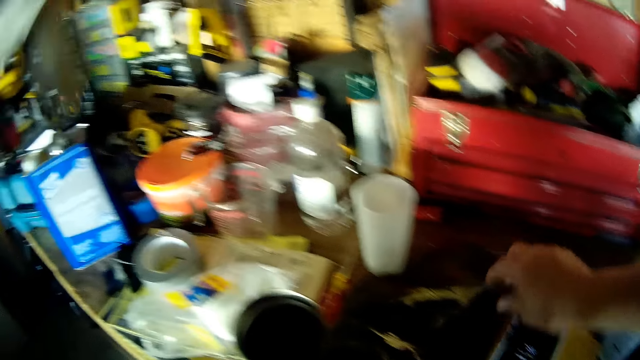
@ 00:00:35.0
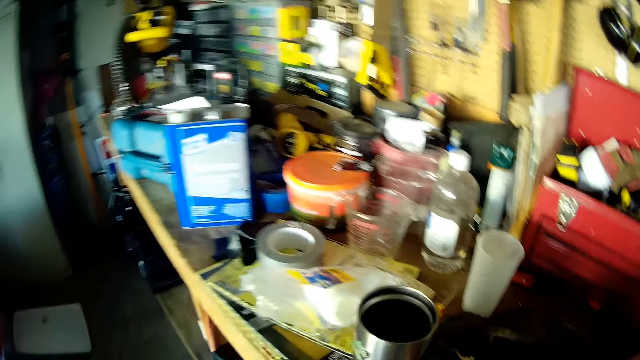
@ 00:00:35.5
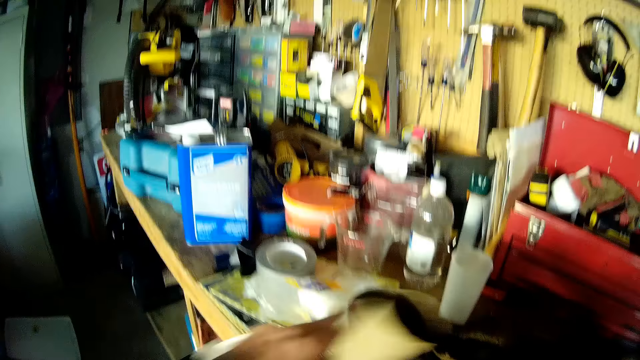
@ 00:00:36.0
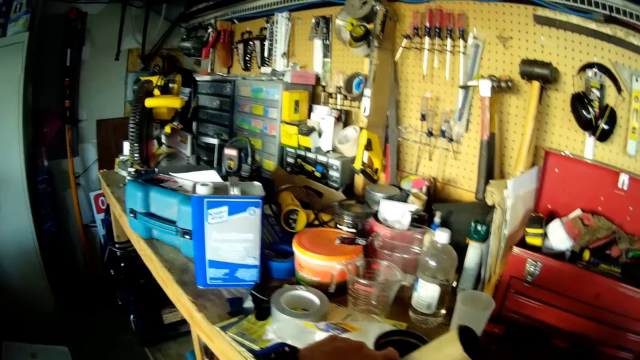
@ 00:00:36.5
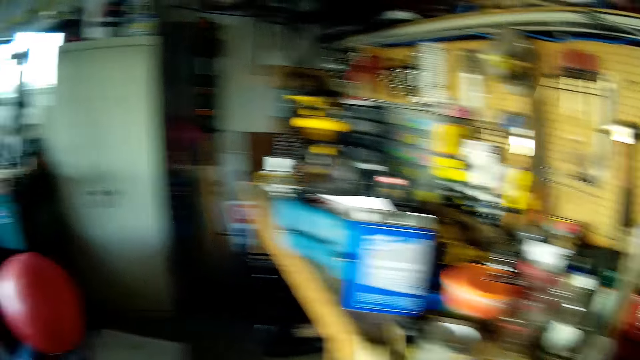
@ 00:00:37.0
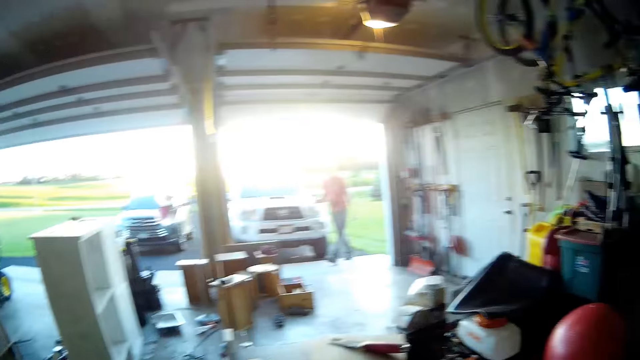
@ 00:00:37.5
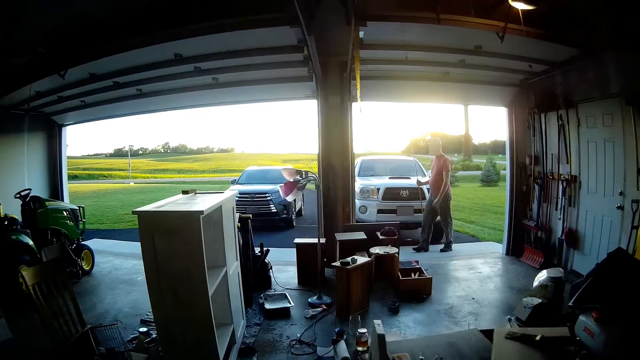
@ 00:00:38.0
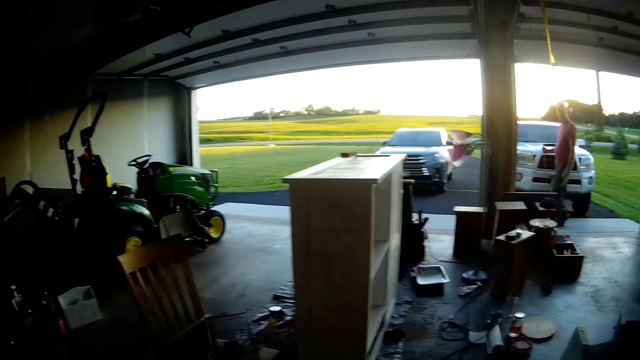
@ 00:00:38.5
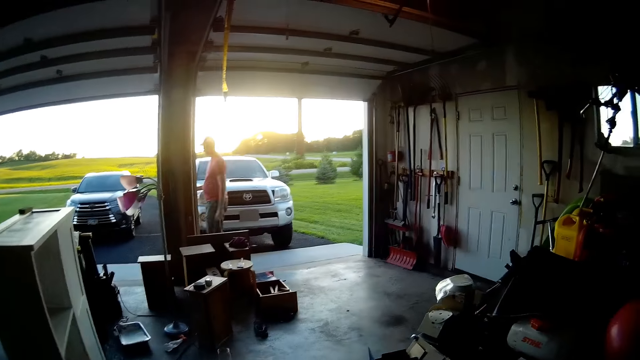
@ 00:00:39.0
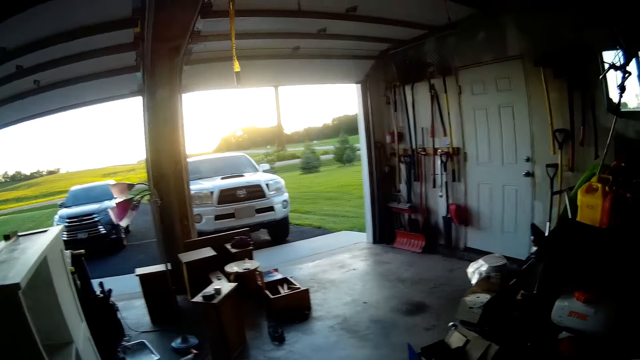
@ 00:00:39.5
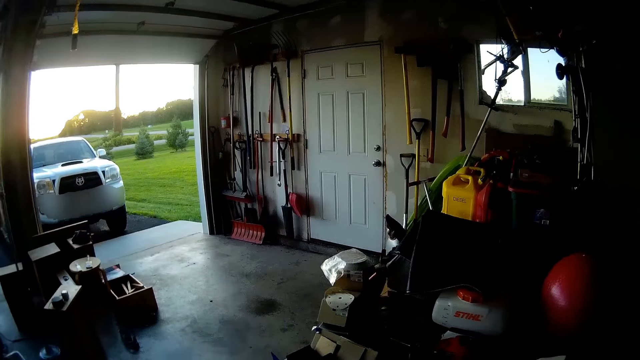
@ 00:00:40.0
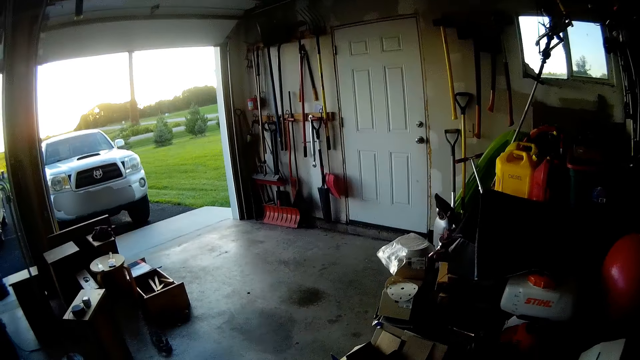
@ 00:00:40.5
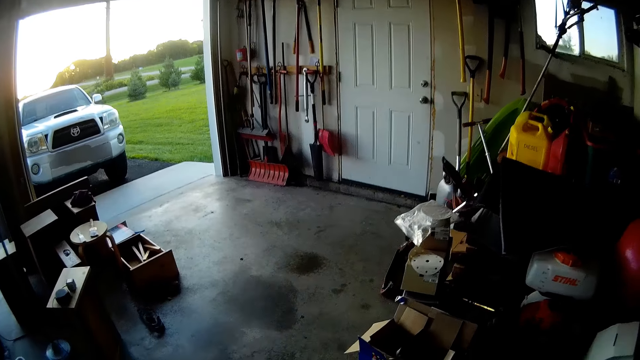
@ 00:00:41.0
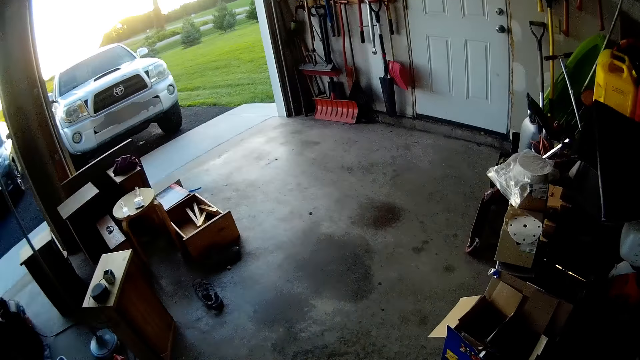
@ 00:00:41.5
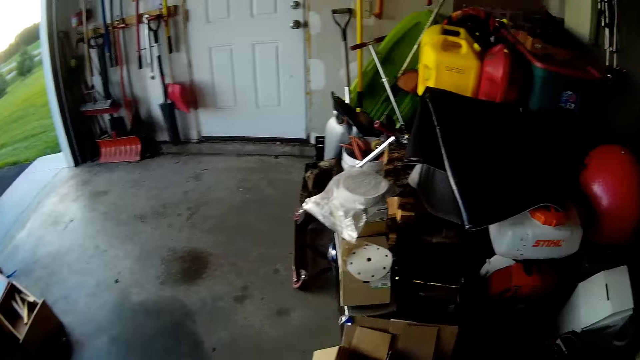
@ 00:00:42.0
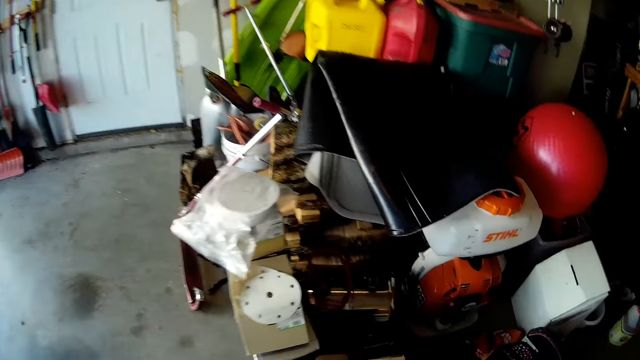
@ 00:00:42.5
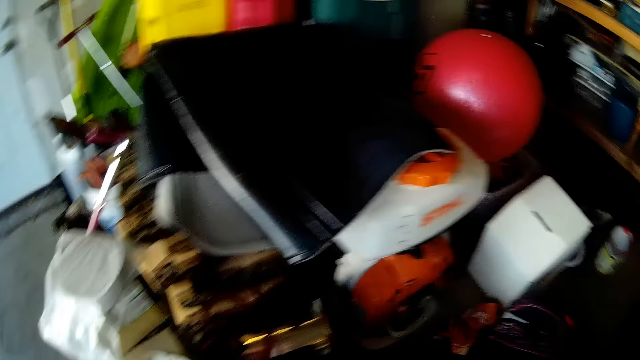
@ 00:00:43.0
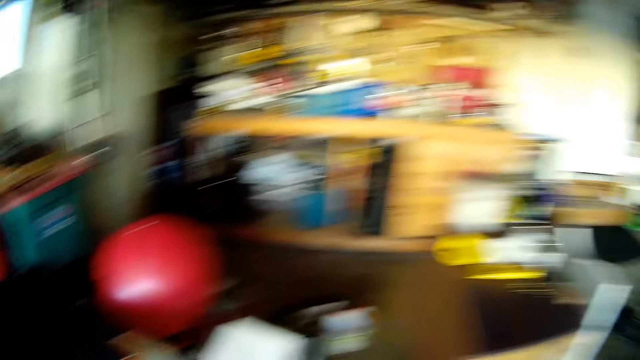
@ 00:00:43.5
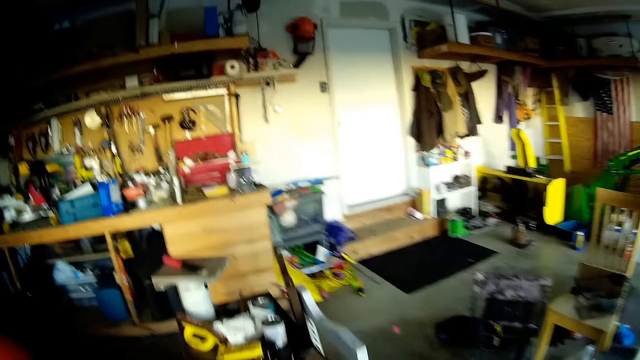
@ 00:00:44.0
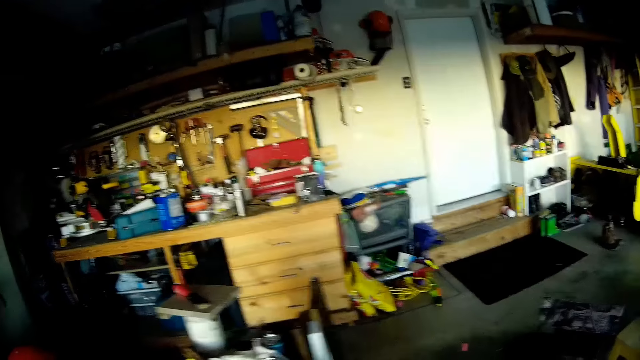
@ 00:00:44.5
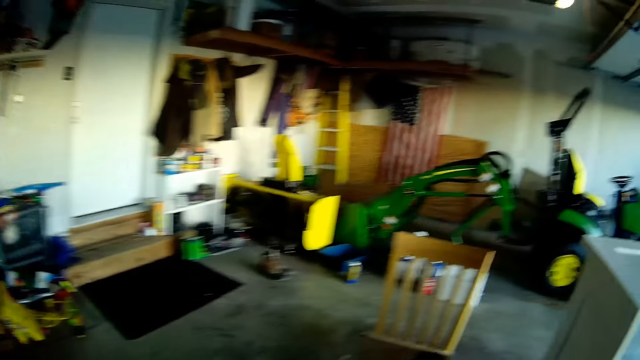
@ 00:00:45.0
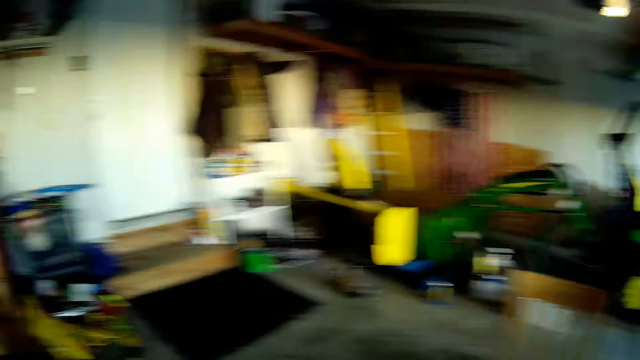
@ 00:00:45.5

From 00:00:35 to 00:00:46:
The camera wearer drops the cellphone. They walk in the workshop.

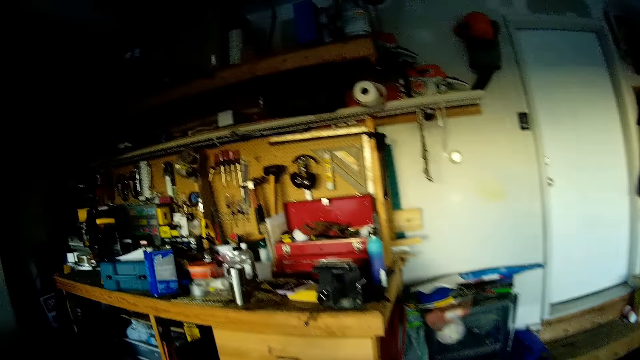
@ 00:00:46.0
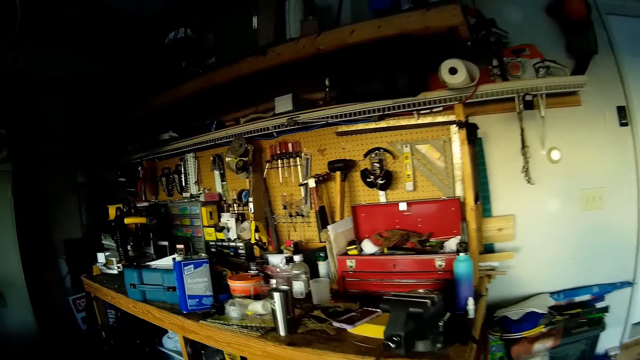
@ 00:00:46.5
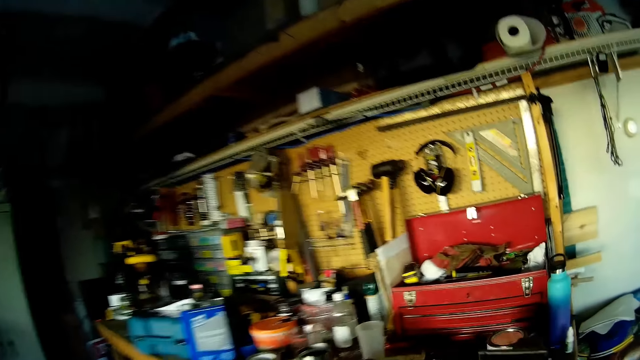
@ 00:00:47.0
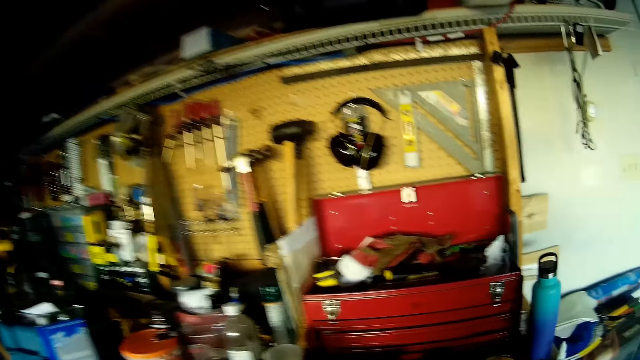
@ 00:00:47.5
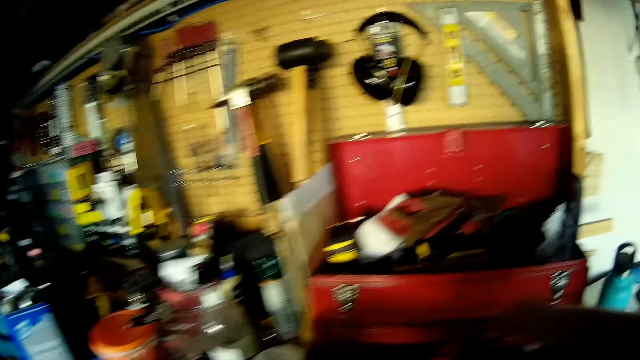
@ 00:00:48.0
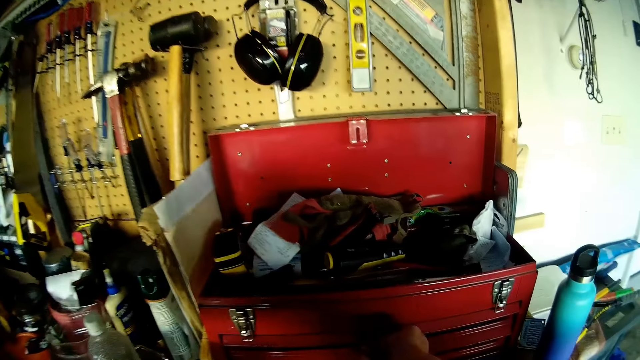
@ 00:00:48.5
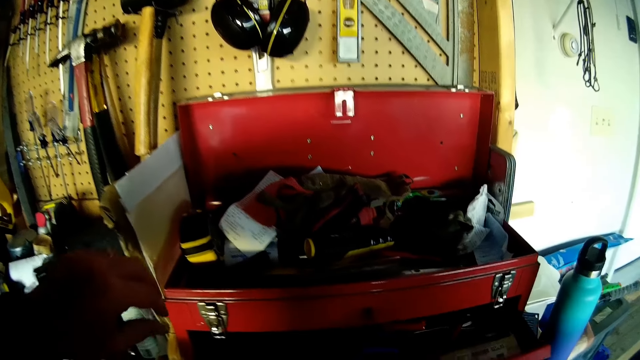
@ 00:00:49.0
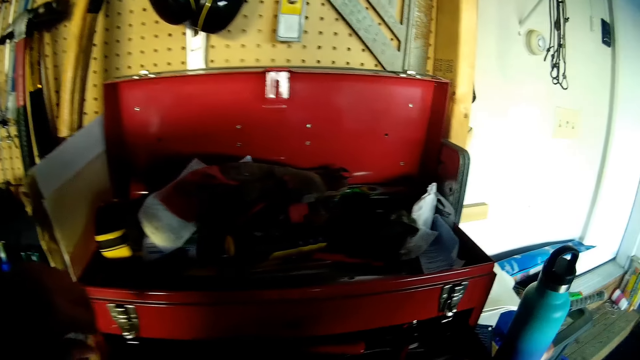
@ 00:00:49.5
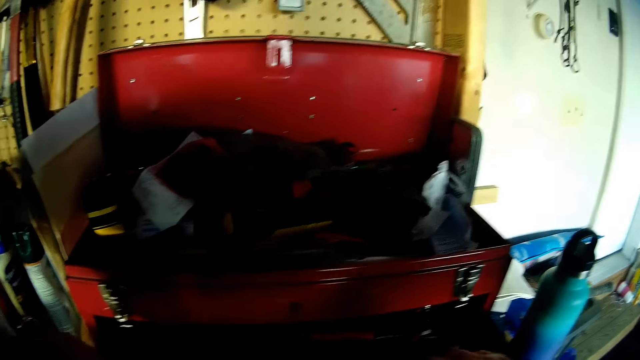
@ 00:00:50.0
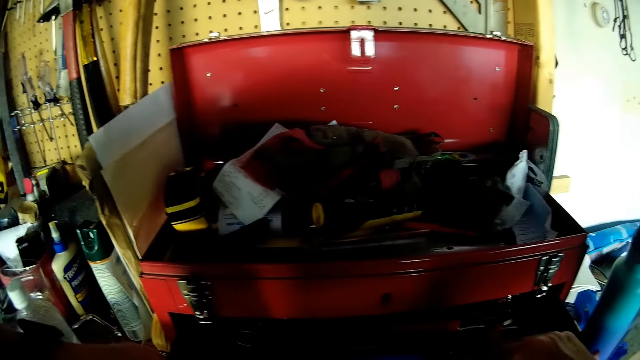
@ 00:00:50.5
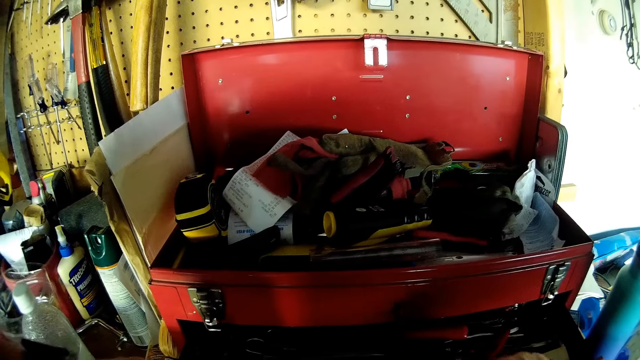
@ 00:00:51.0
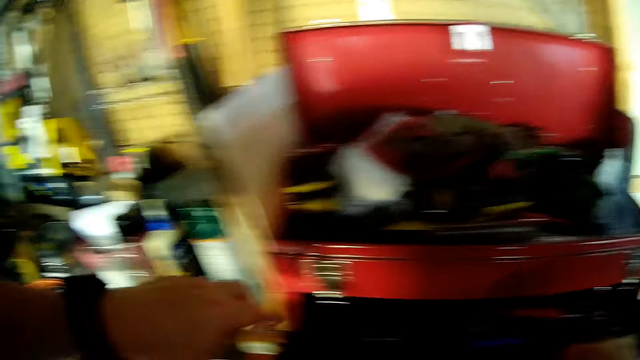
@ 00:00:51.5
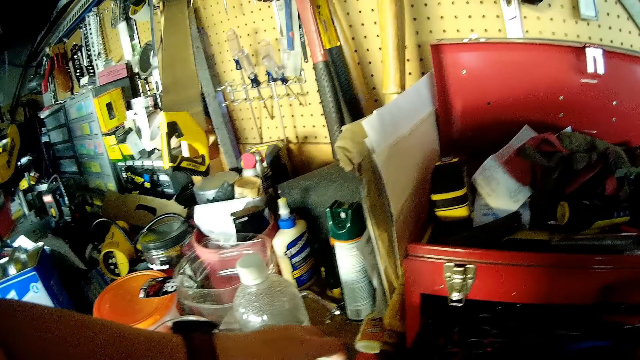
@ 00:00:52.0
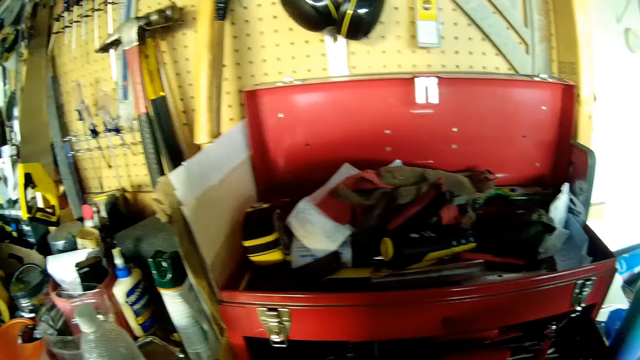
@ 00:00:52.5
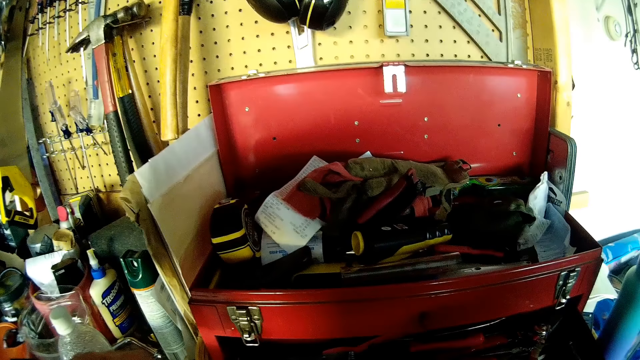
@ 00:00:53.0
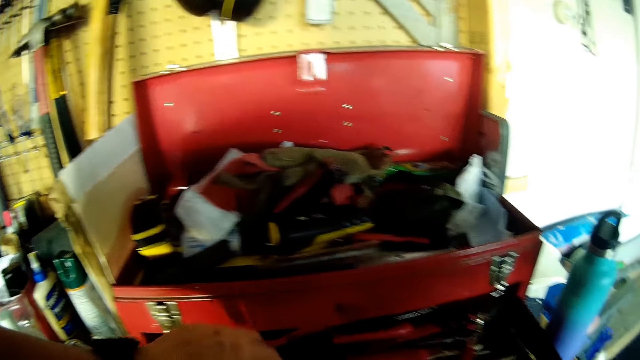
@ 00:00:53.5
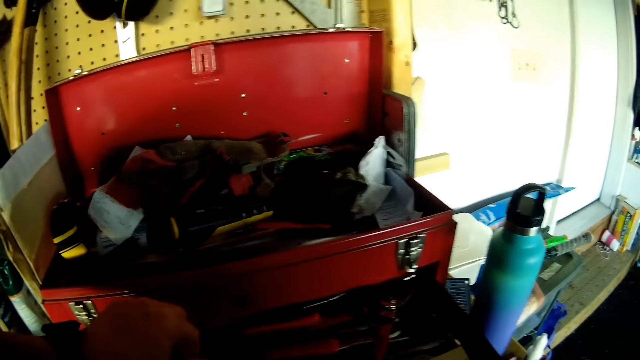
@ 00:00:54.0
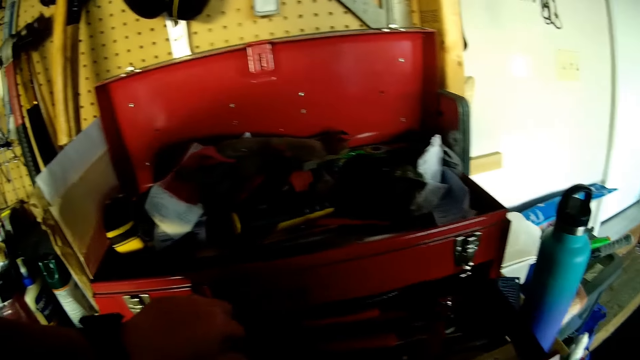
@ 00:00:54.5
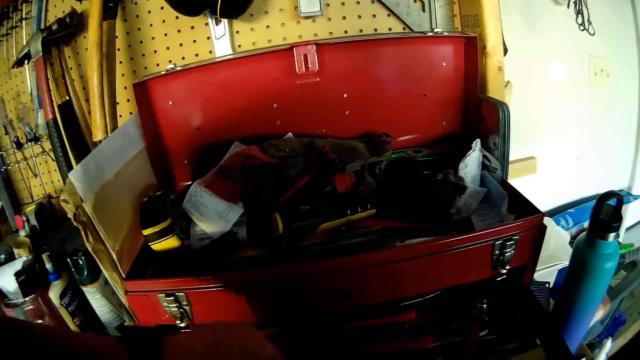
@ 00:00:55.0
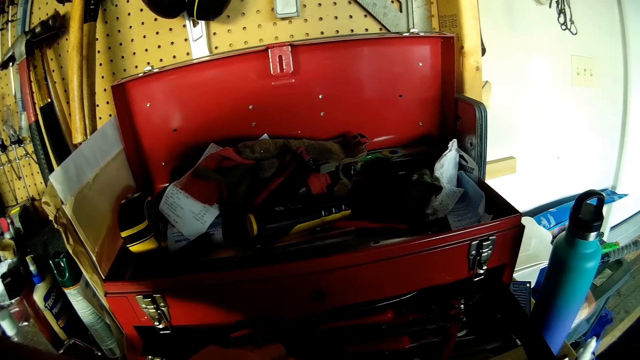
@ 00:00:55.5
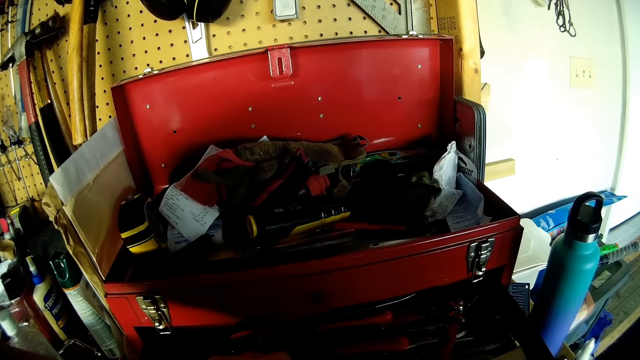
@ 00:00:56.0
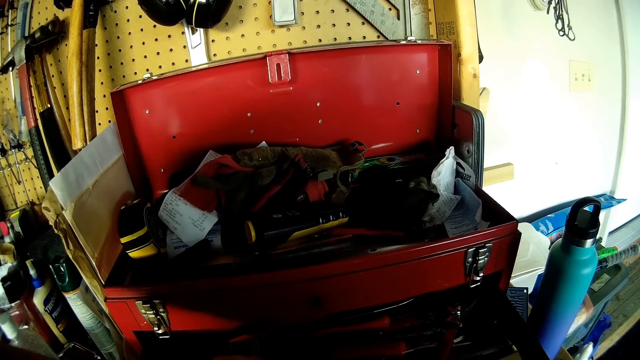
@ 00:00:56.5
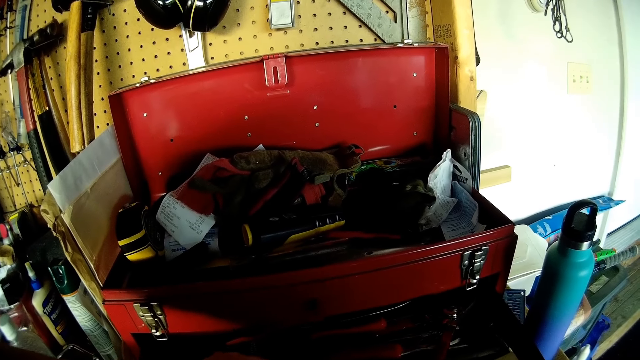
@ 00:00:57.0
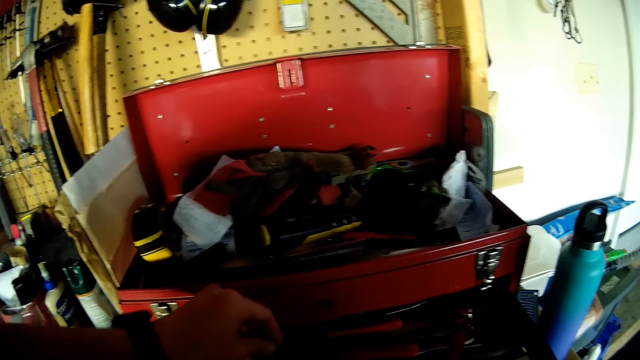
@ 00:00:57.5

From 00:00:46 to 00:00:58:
The camera wearer opens the toolbox drawer. They peruse the tool box.
